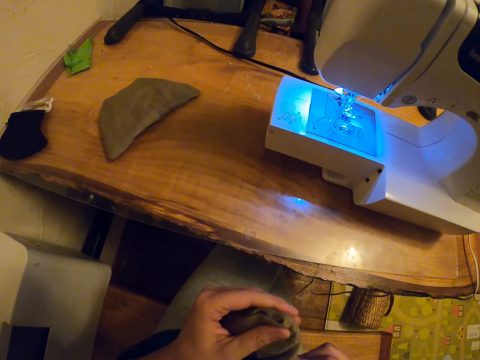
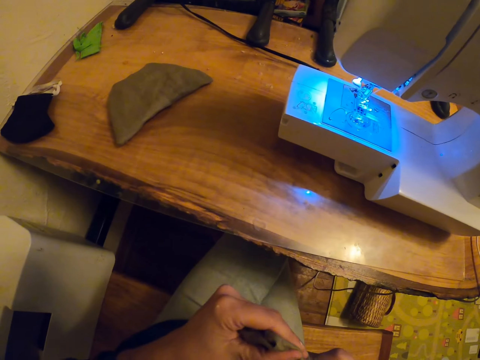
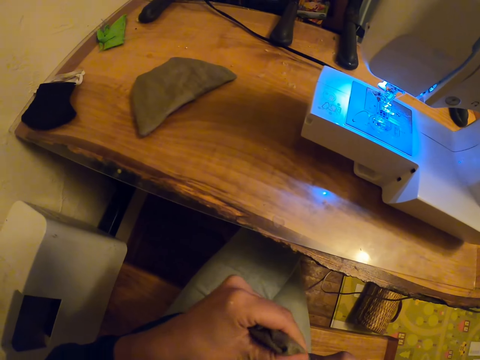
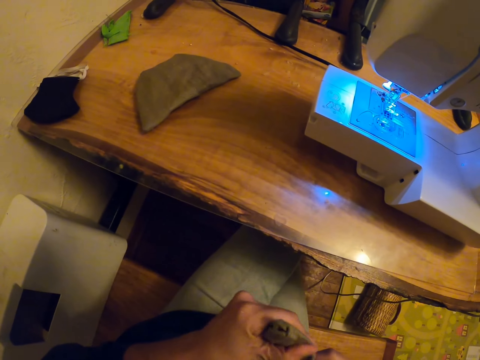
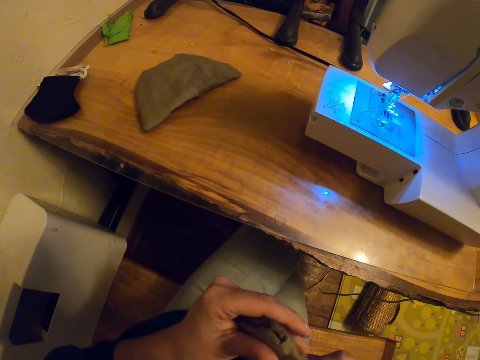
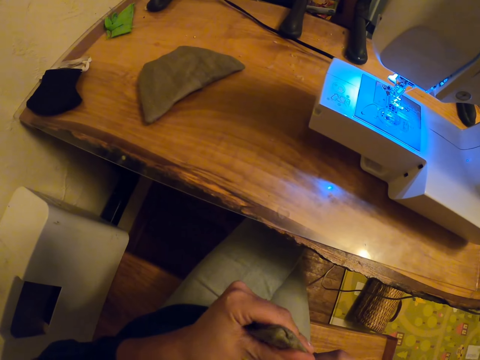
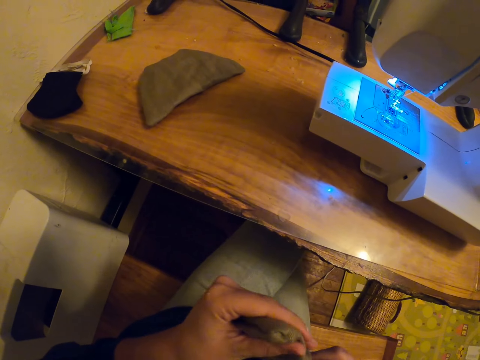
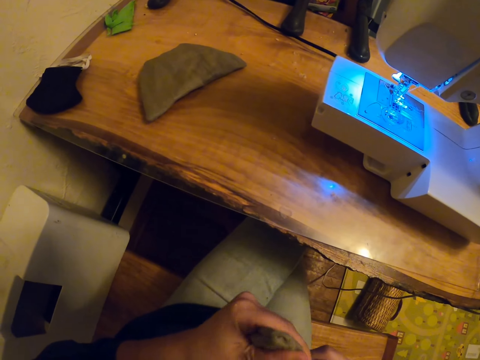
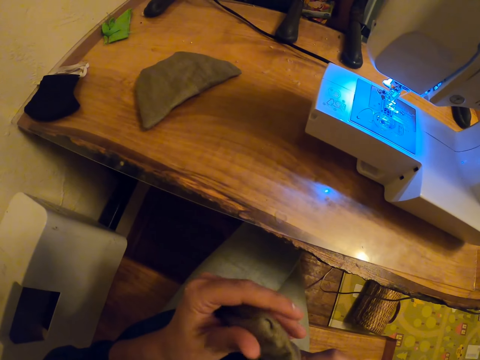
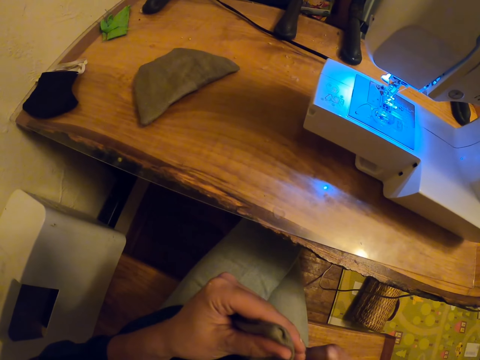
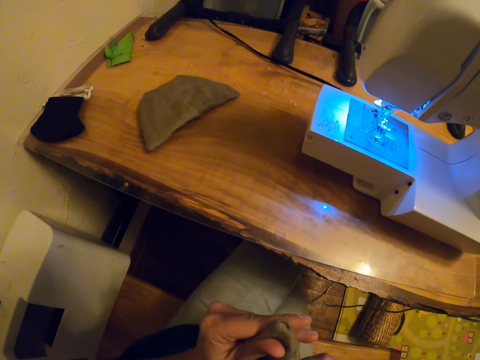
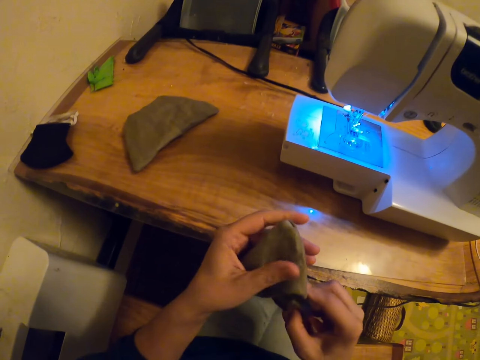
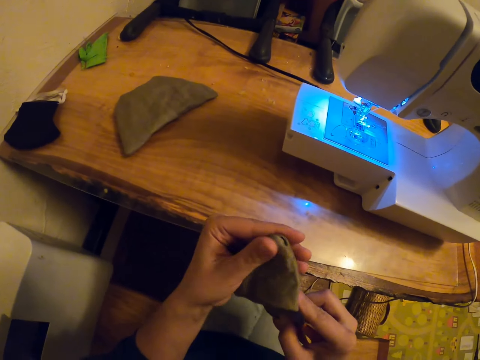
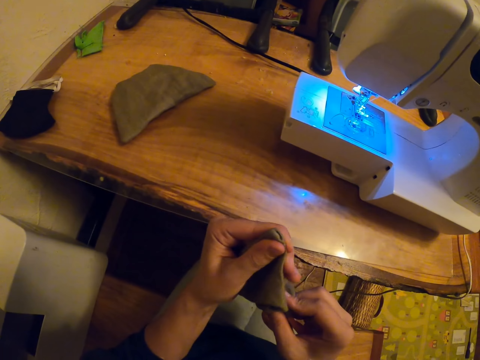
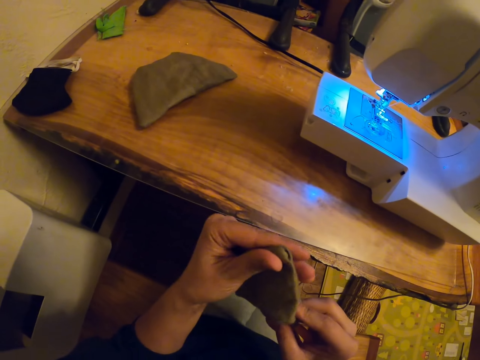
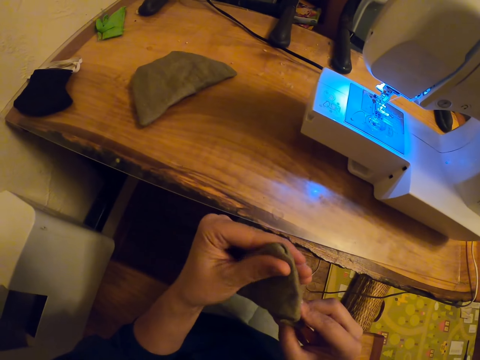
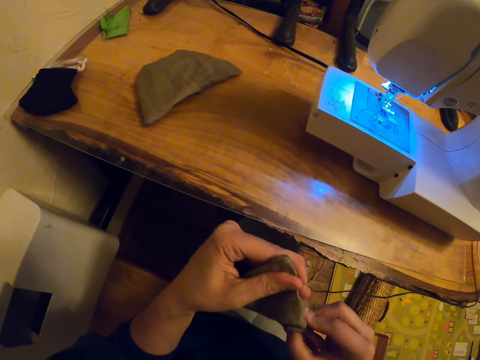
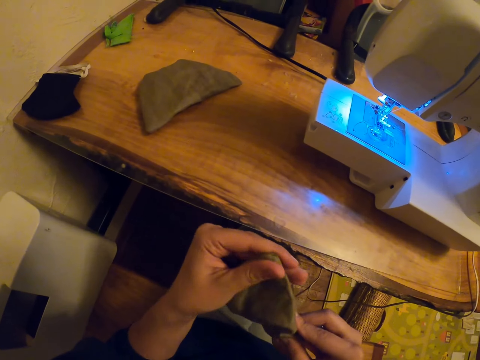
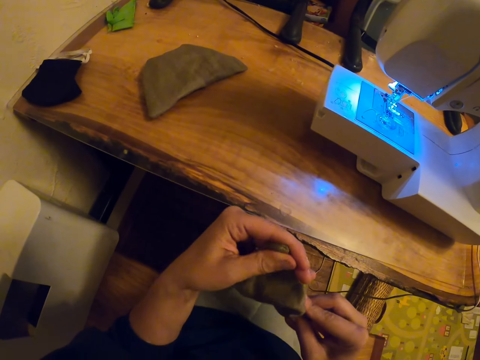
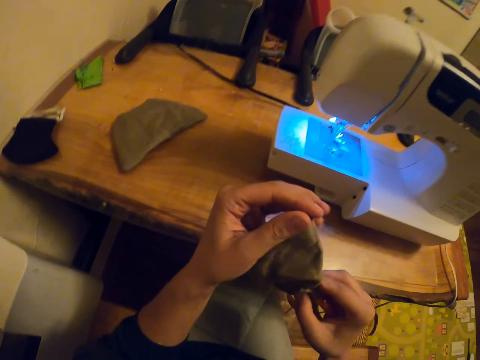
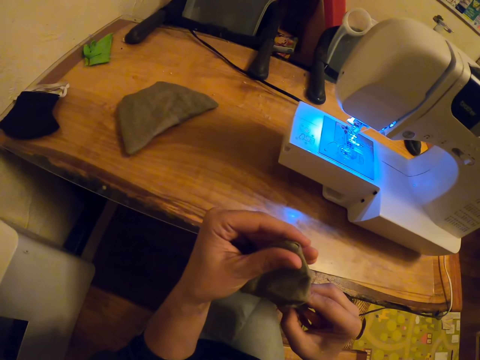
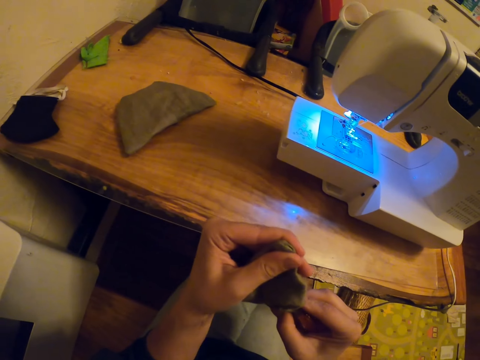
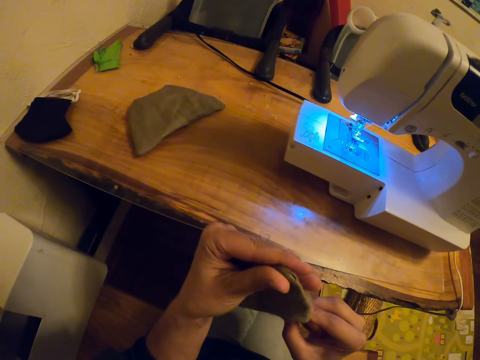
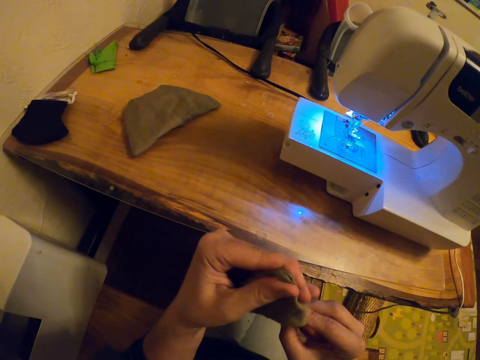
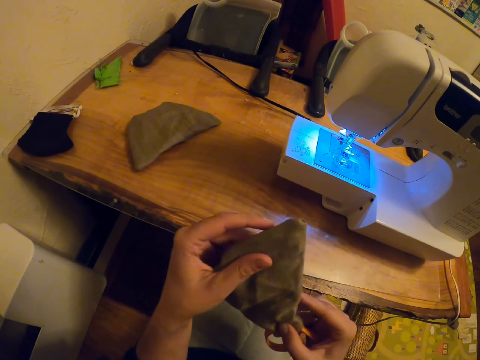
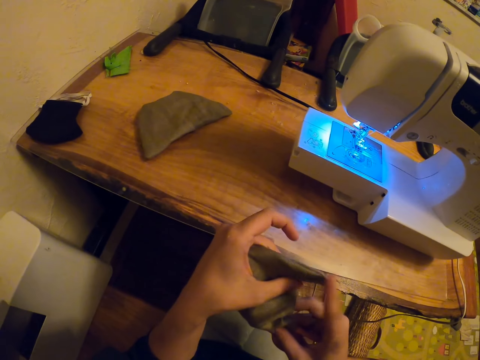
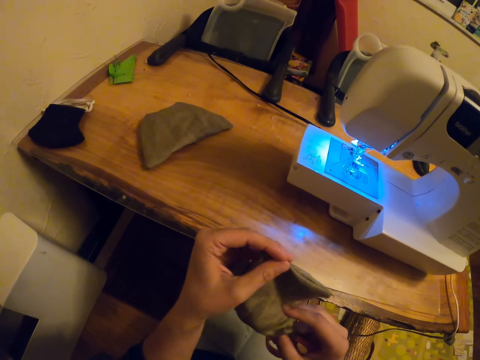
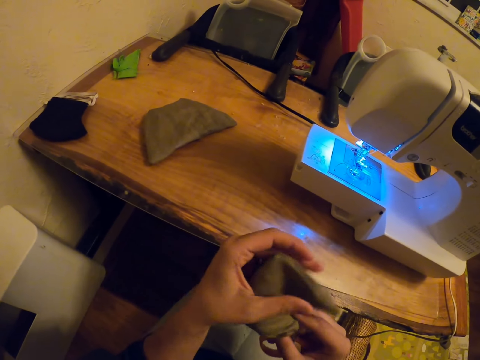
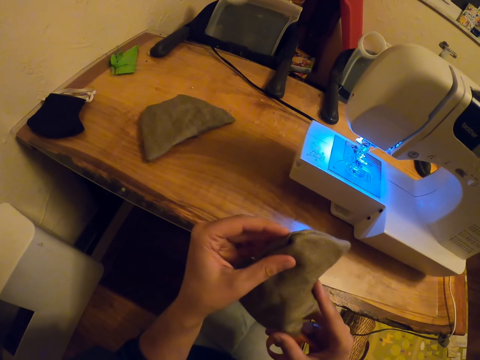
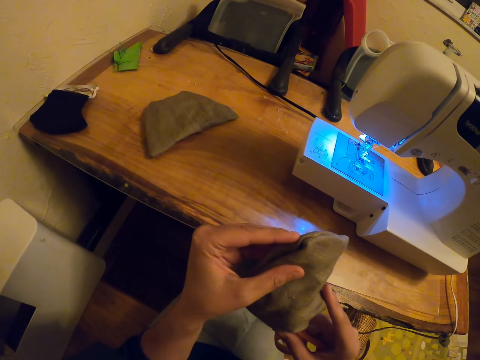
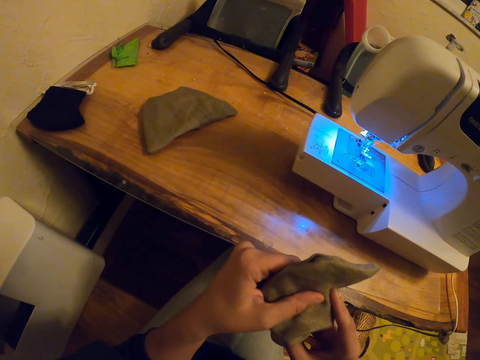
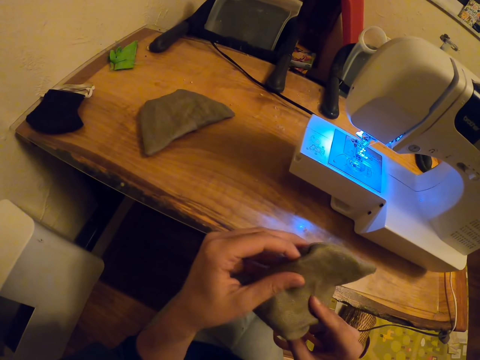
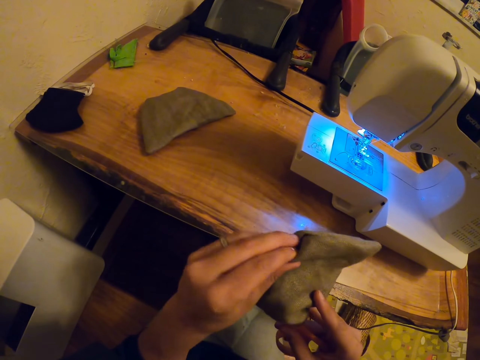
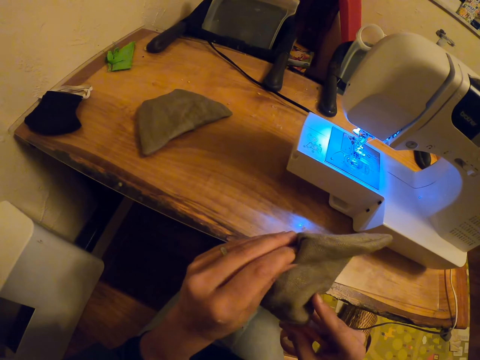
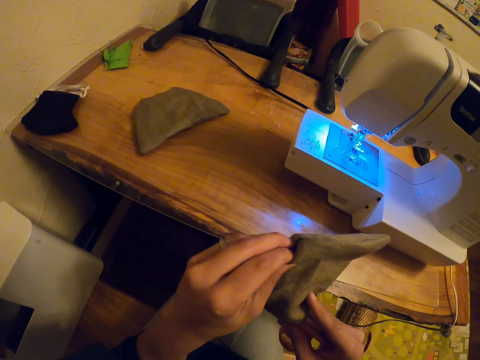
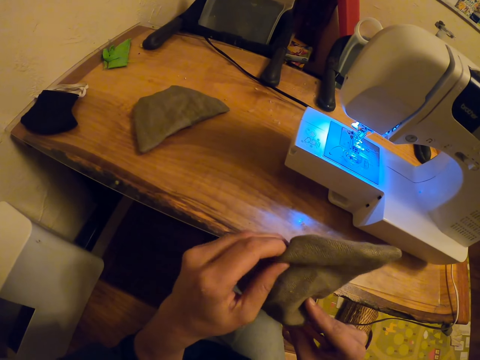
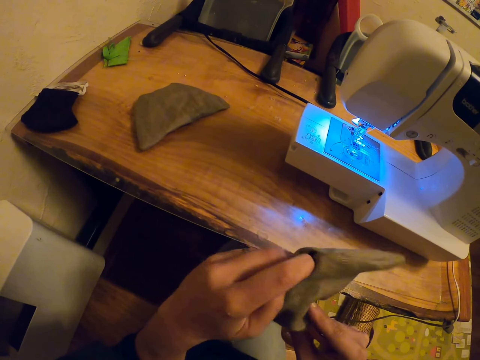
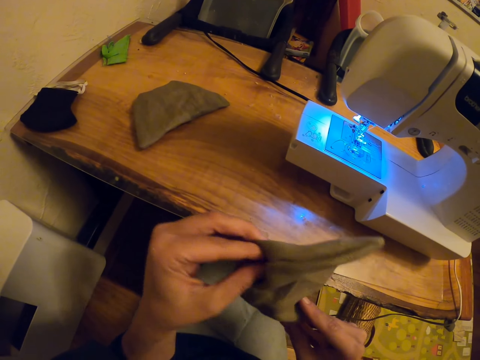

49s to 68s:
The camera wearer inserts the scissors inside a fabric. They turn the fabric. They rotate the fabric. They straighten the fabric.

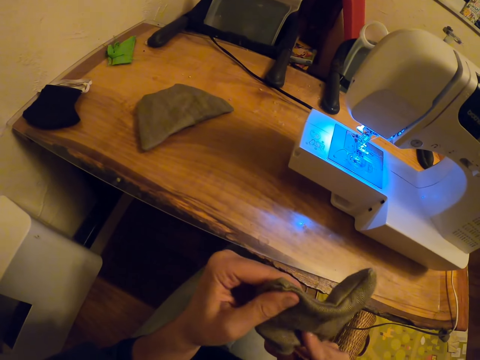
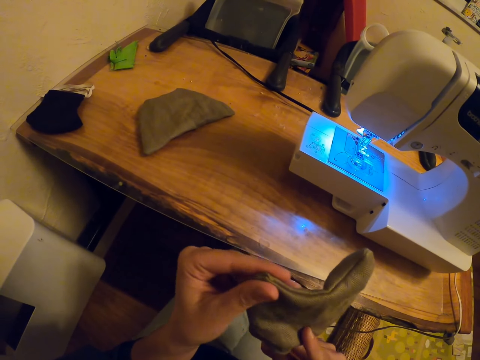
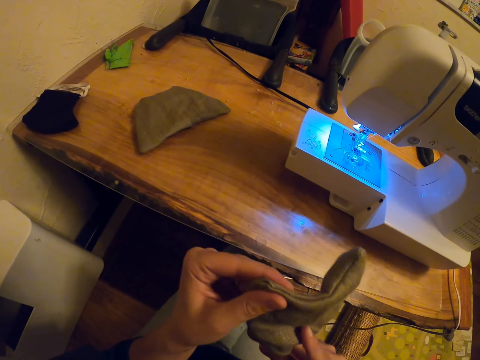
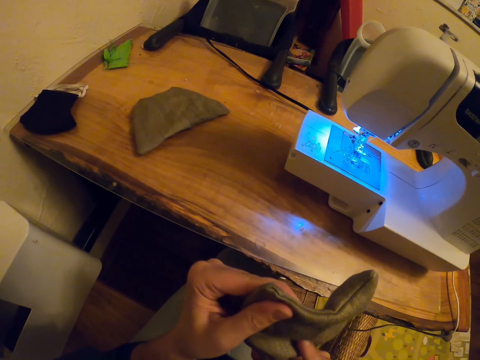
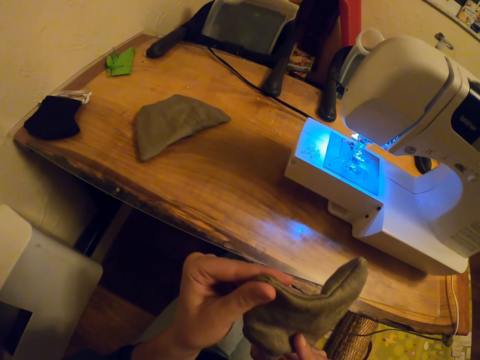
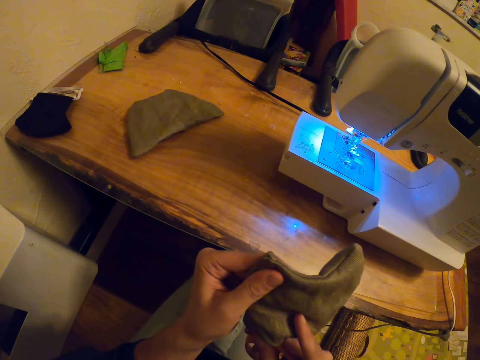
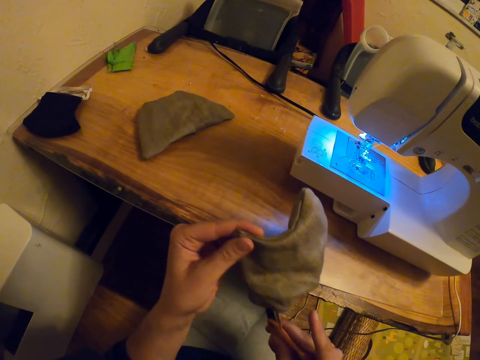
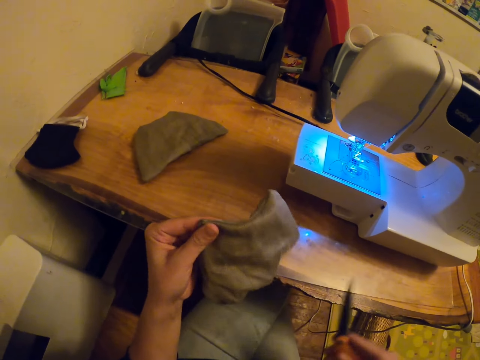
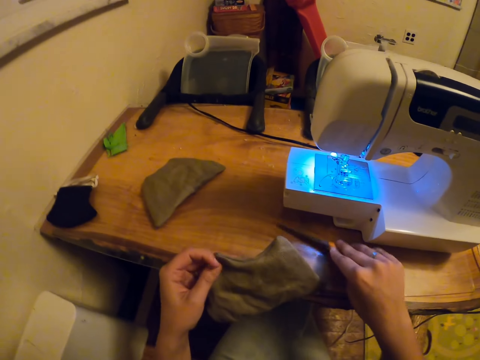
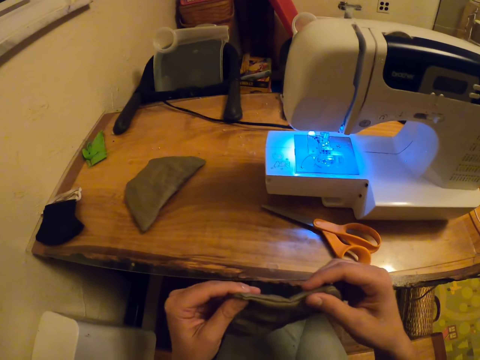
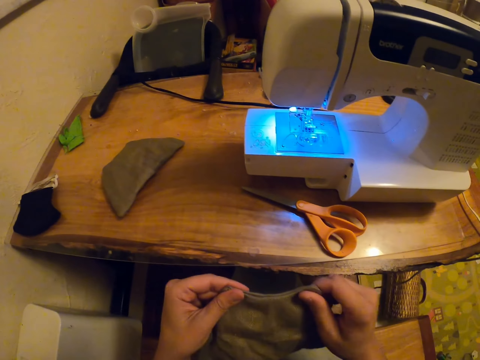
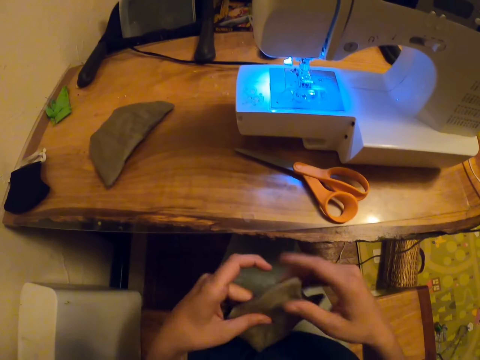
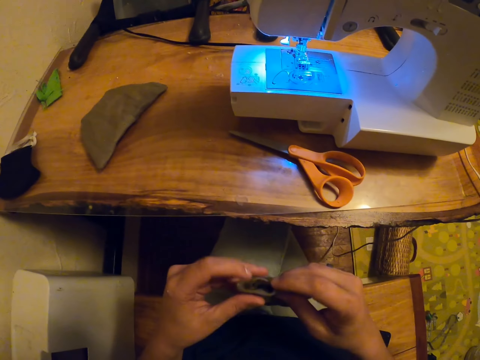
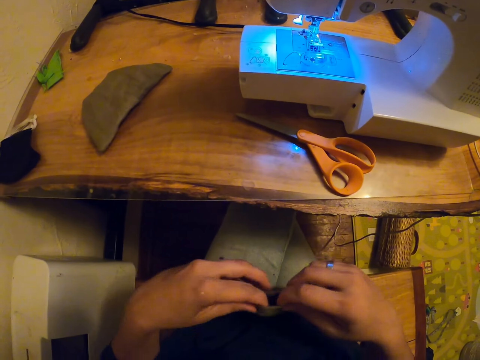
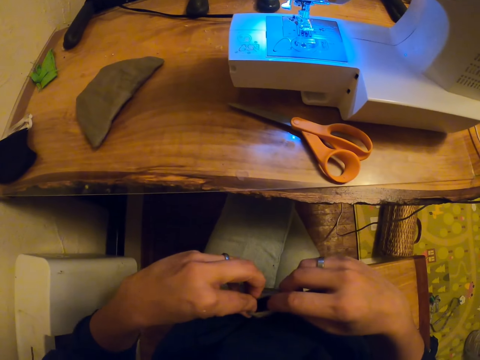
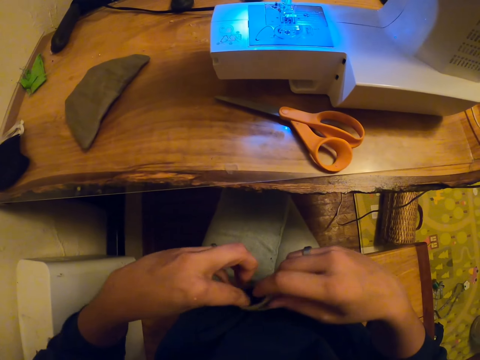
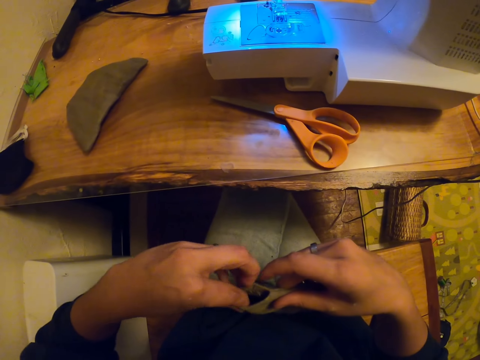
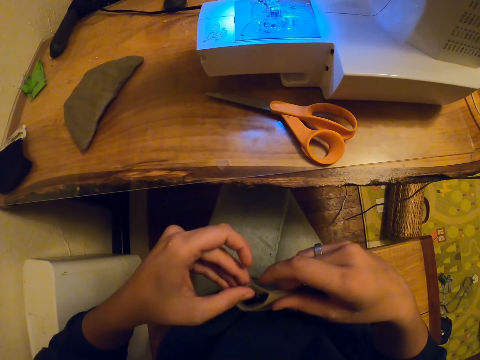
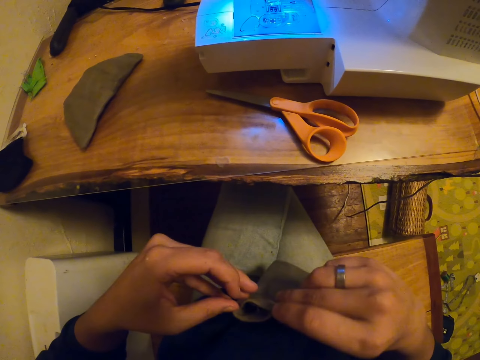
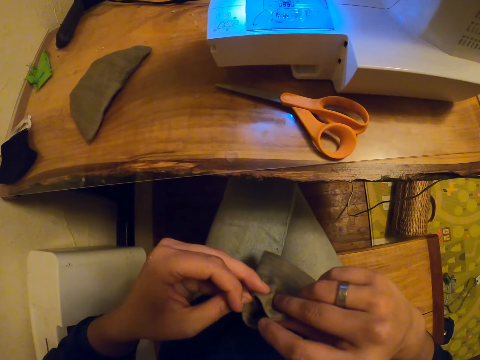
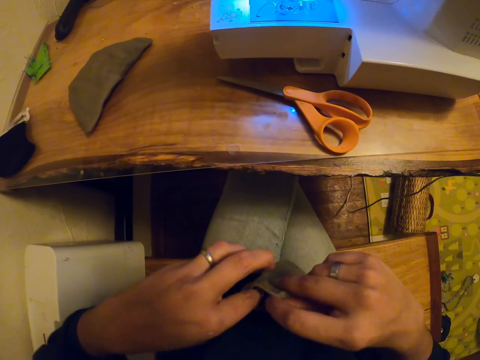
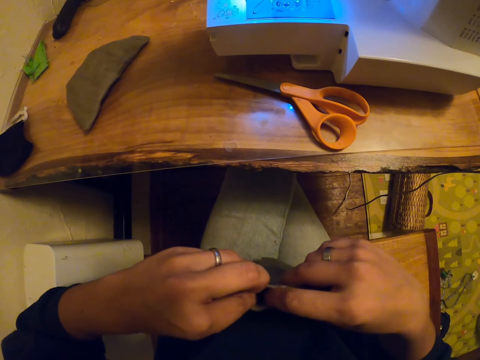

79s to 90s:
The camera wearer removes a scissor in a fabric. They place the scissor on a table. They straighten the fabric. They rotate the fabric. They align the fabric. They stretch the fabric.
